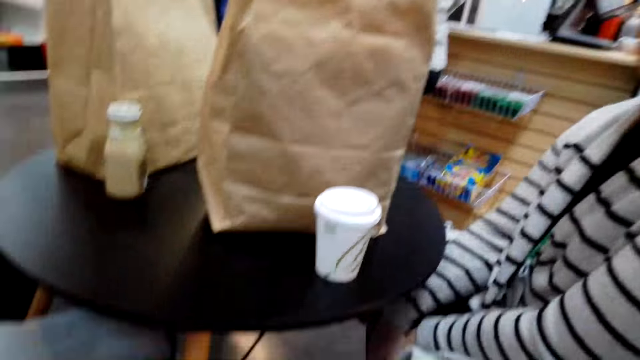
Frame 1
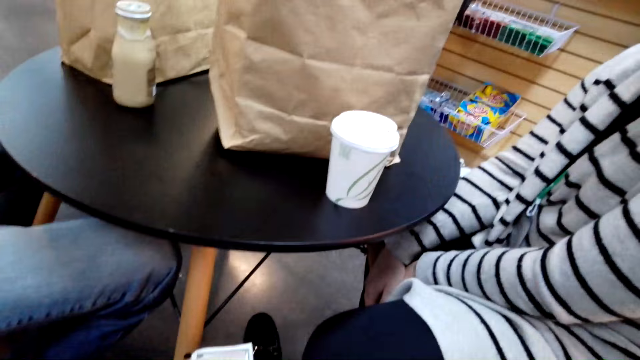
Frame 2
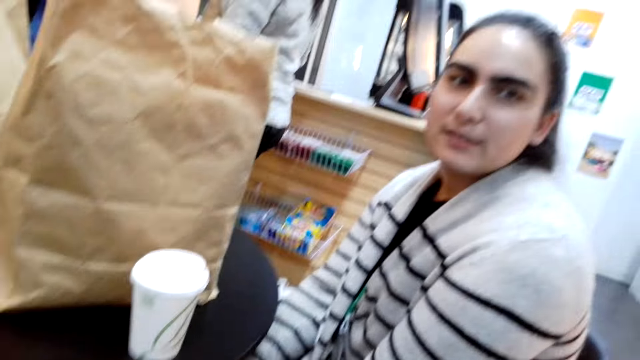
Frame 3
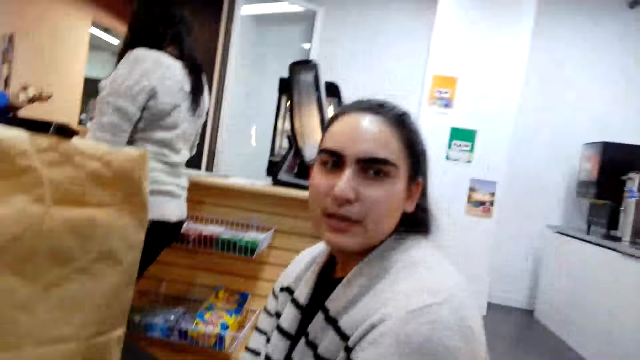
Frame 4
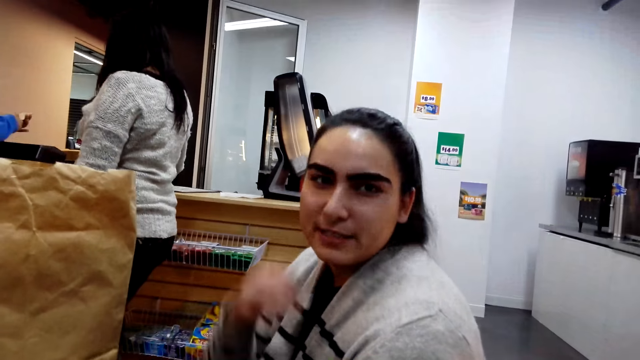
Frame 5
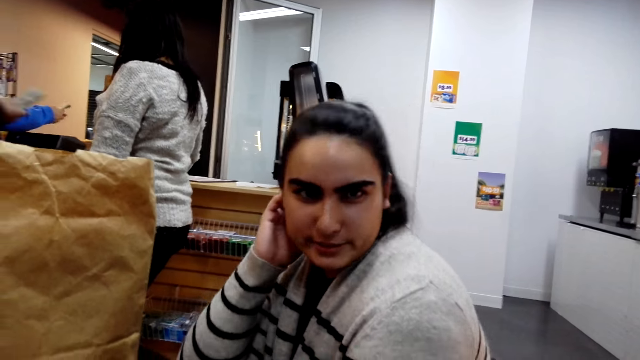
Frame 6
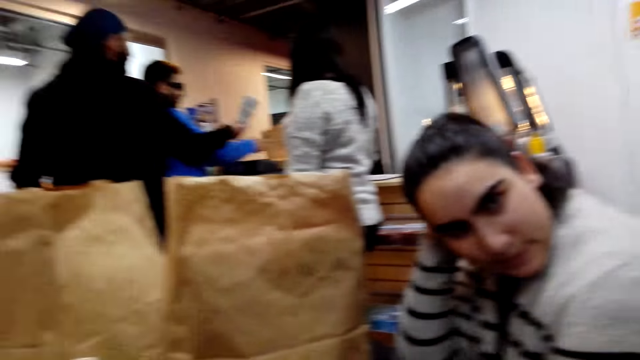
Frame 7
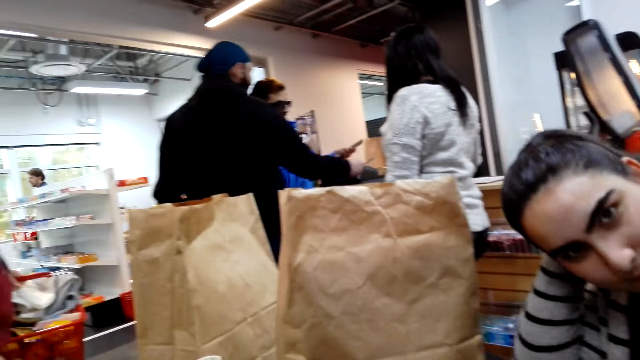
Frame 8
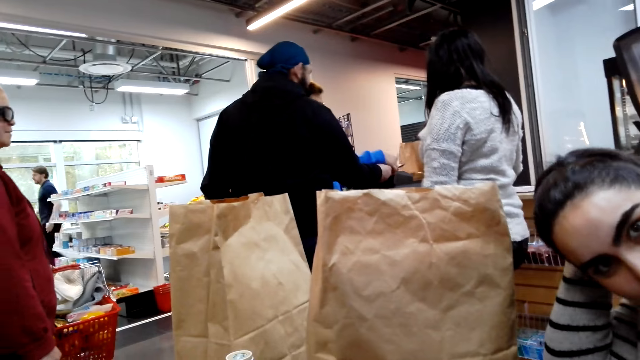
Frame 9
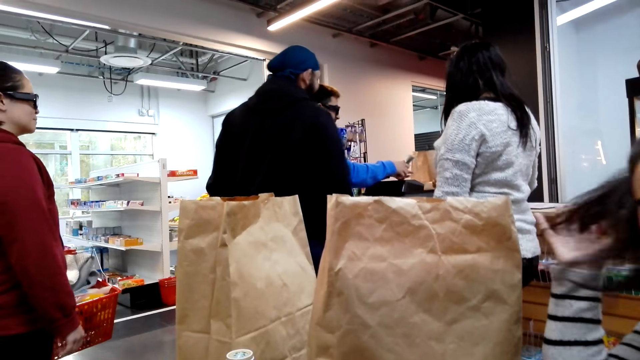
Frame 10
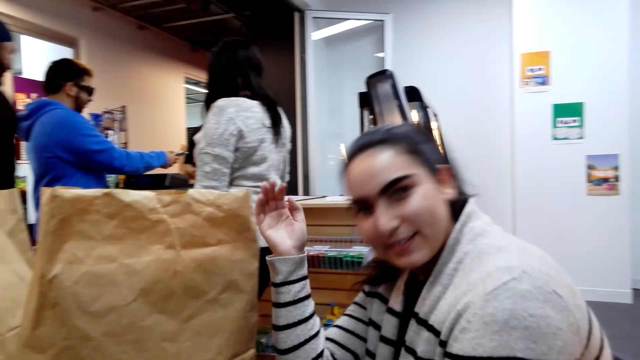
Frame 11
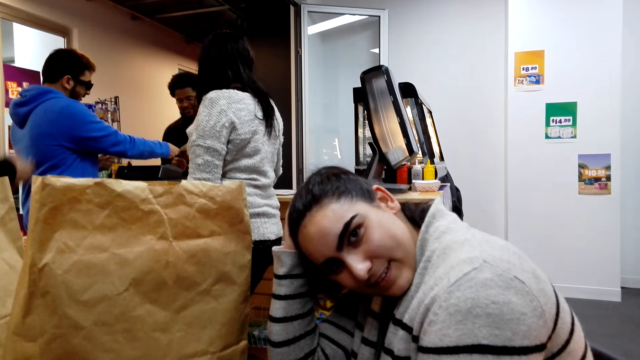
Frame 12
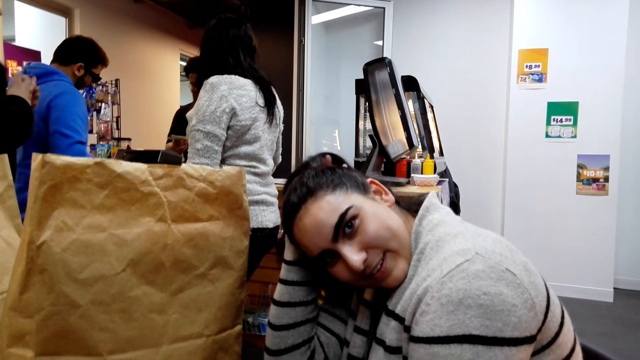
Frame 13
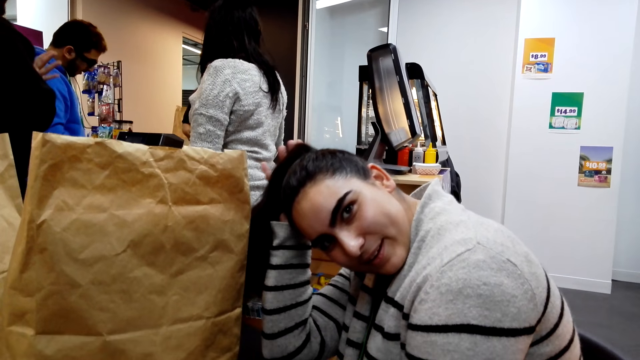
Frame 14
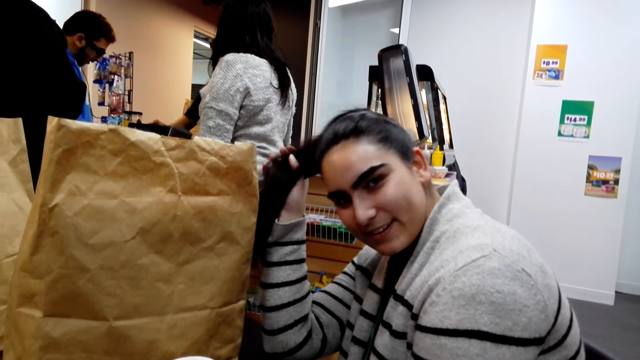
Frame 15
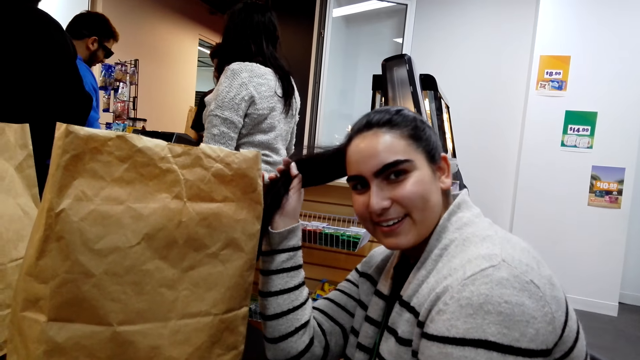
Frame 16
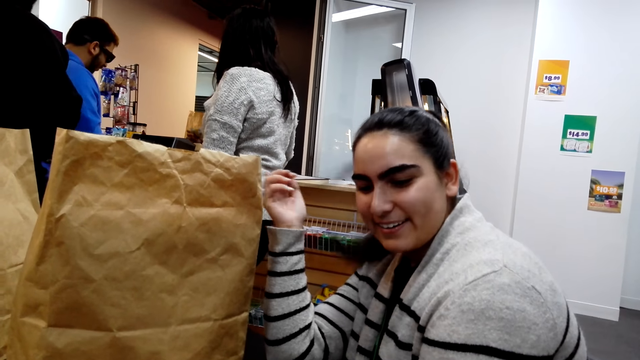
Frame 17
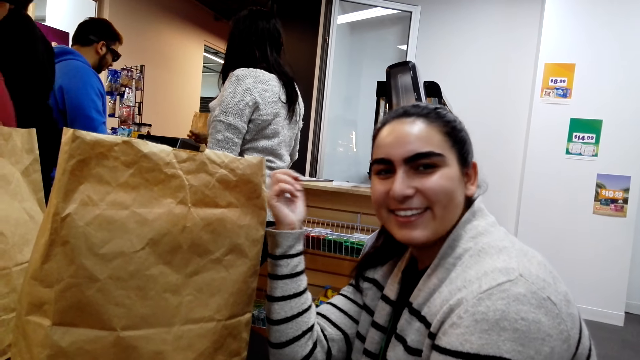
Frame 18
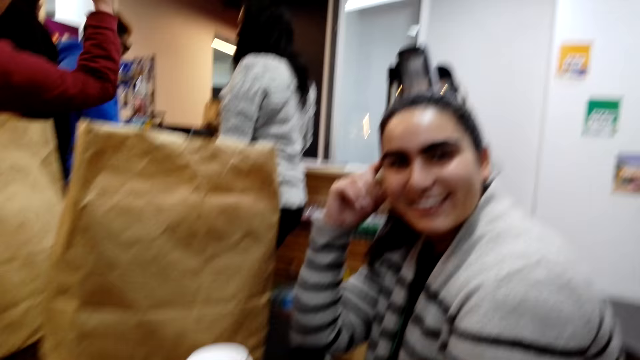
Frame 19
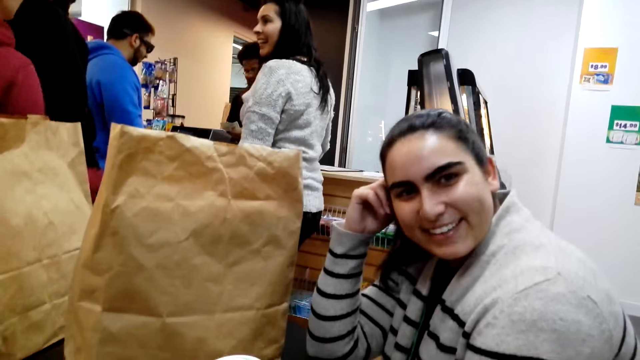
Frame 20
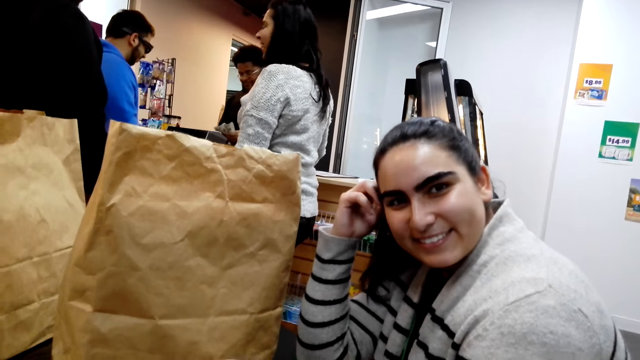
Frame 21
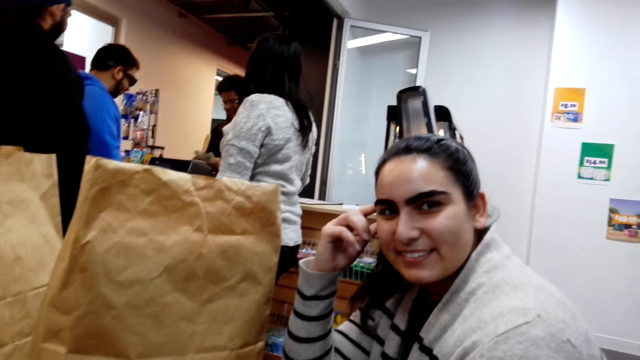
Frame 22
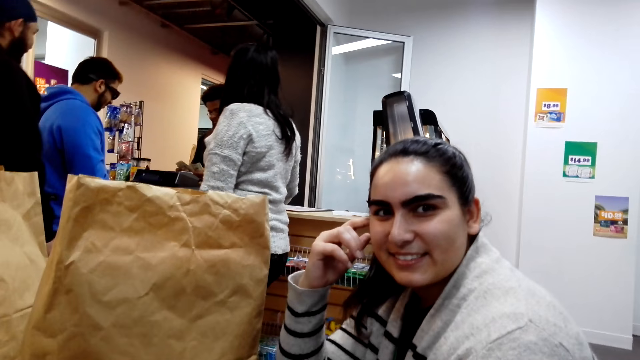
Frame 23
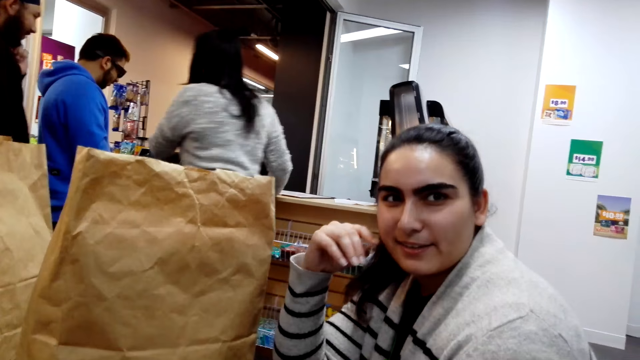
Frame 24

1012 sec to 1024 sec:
The camera wearer looks down. They look at a woman. The woman touches her hair. The camera wearer looks around the supermarket. They look at the people. They look at the woman. The woman touches her hair. A man converses with the camera wearer. The camera wearer looks at another man.

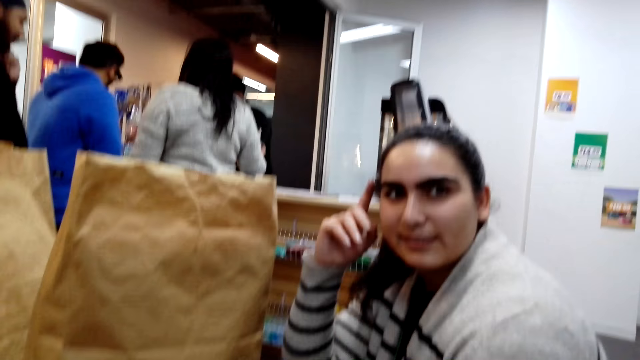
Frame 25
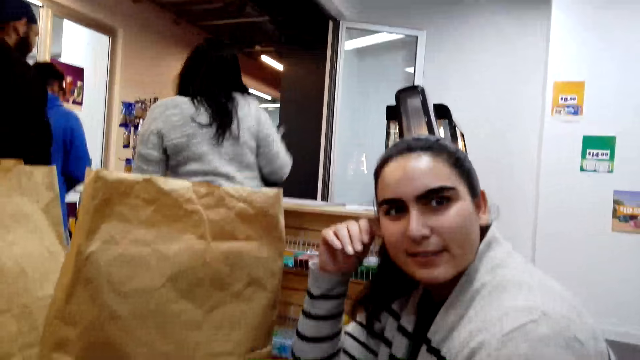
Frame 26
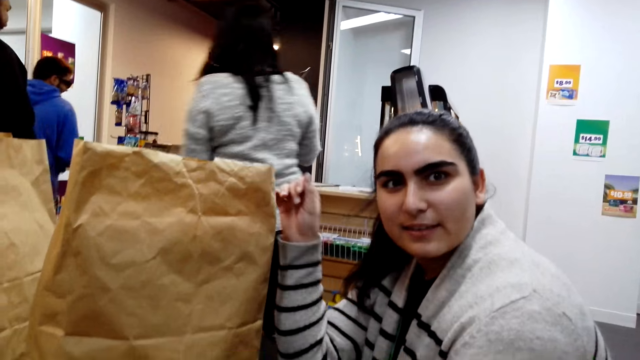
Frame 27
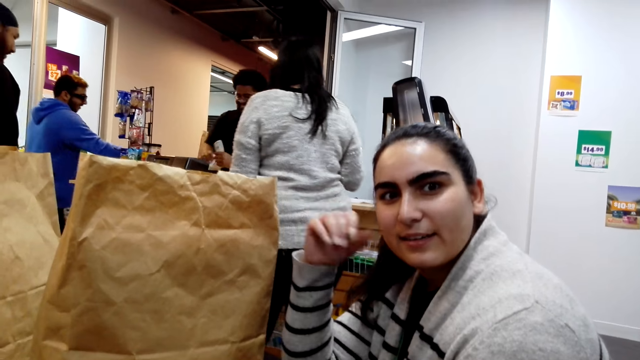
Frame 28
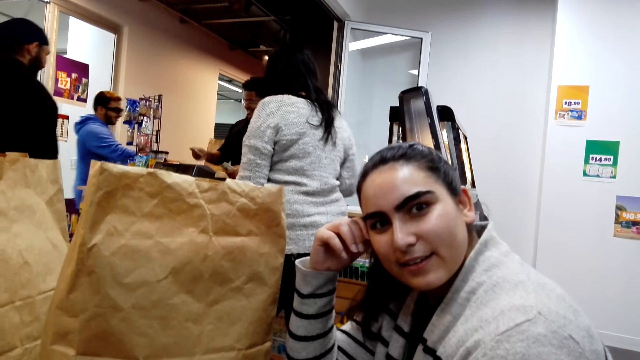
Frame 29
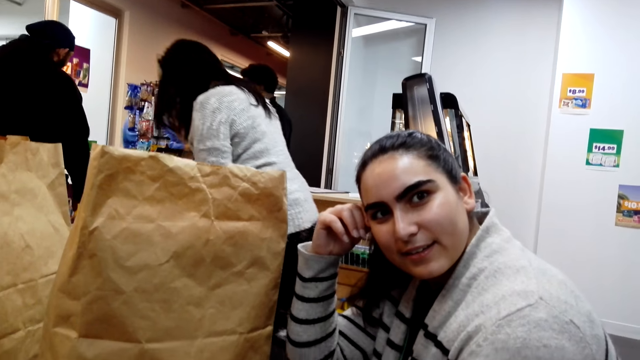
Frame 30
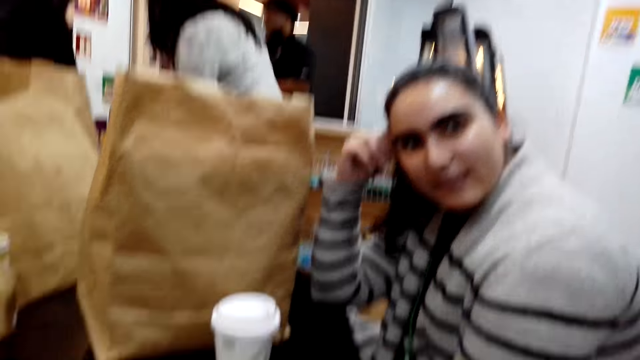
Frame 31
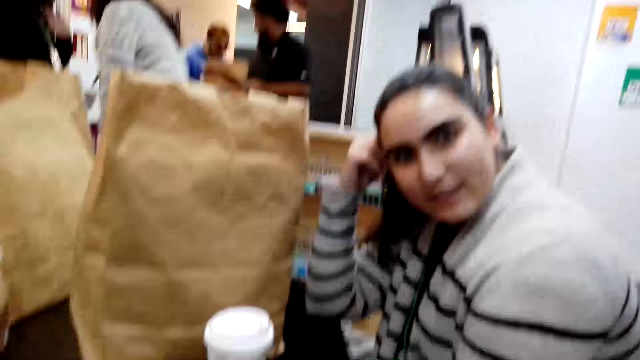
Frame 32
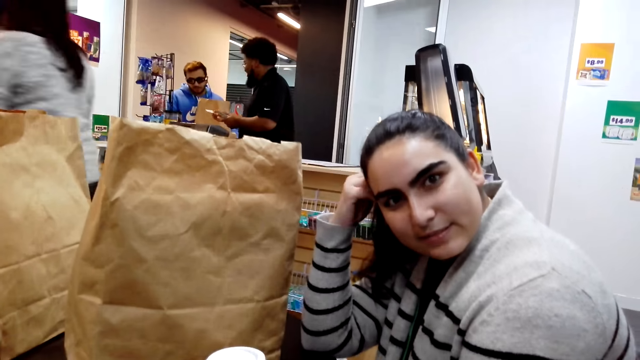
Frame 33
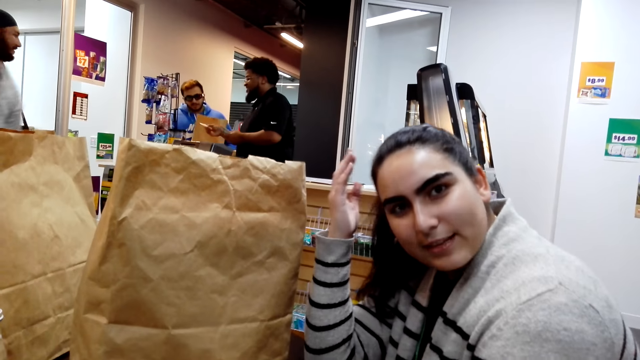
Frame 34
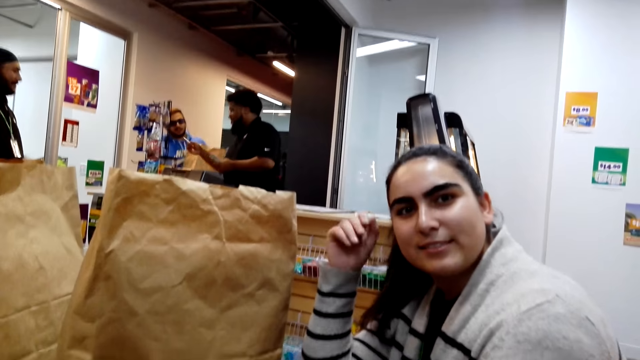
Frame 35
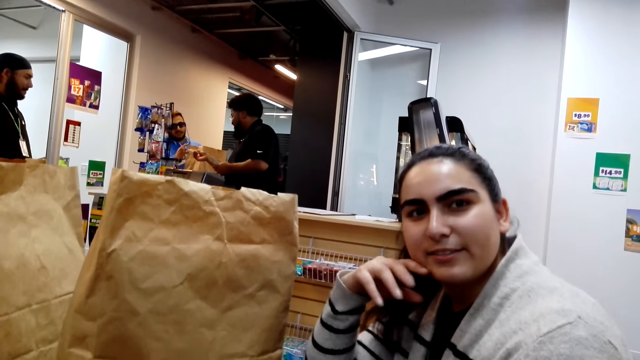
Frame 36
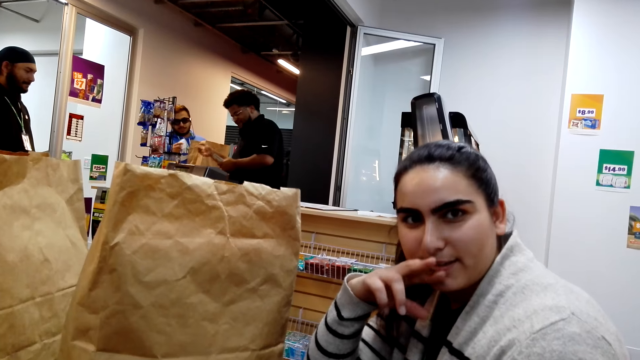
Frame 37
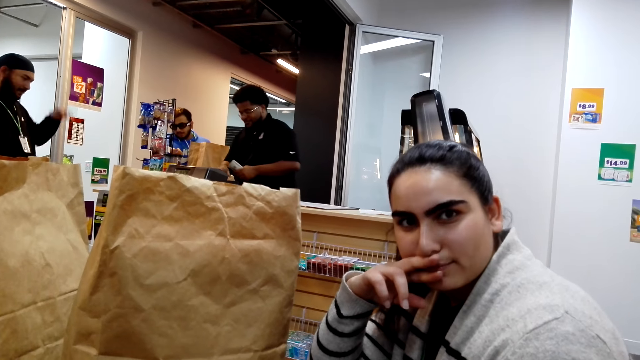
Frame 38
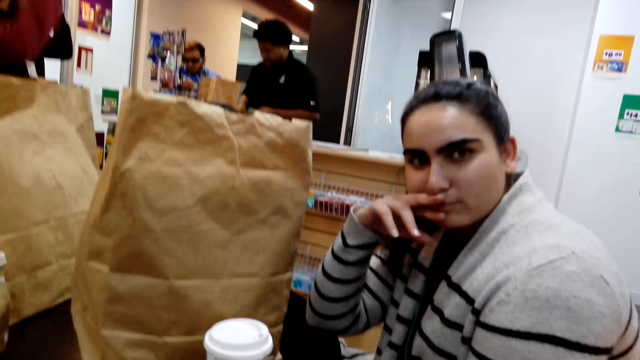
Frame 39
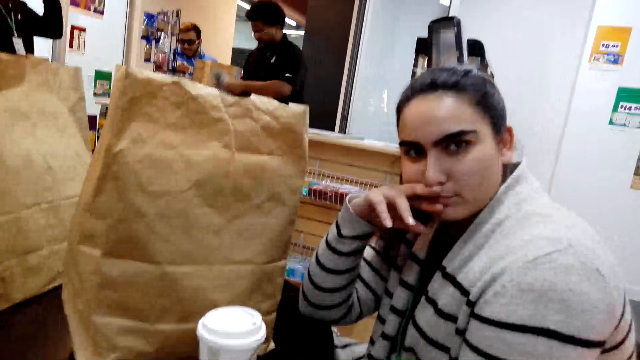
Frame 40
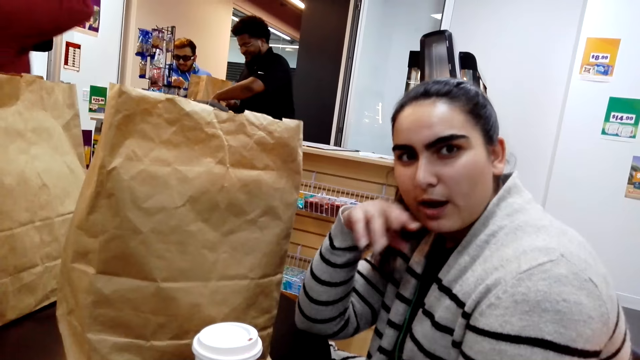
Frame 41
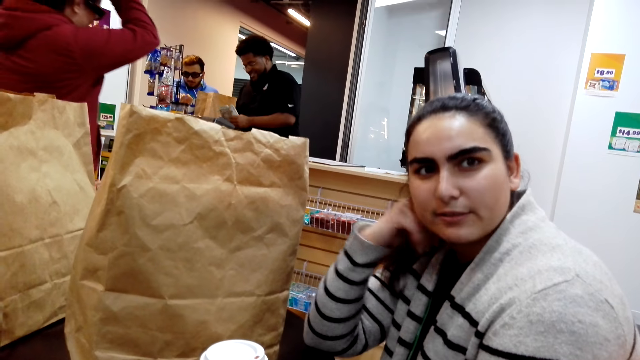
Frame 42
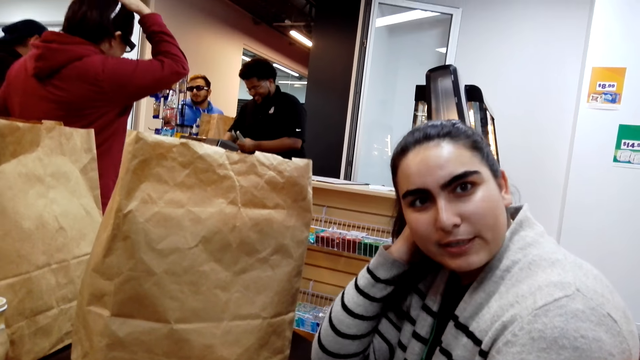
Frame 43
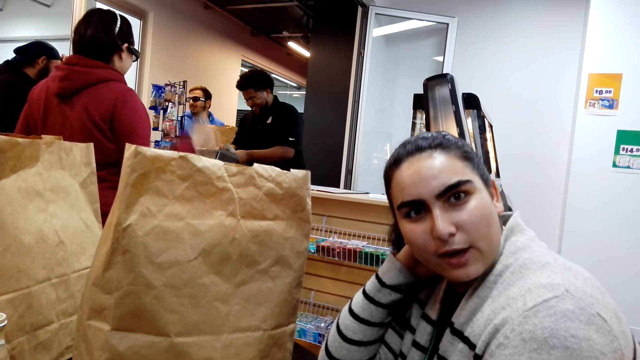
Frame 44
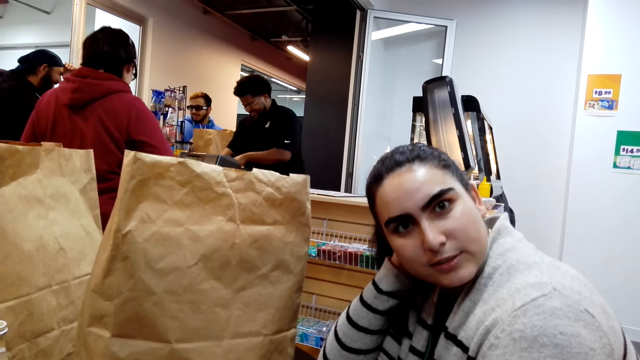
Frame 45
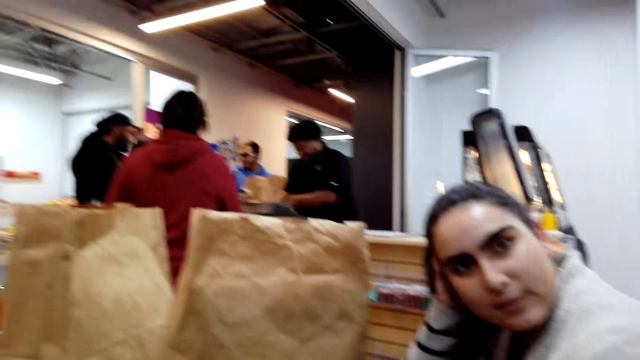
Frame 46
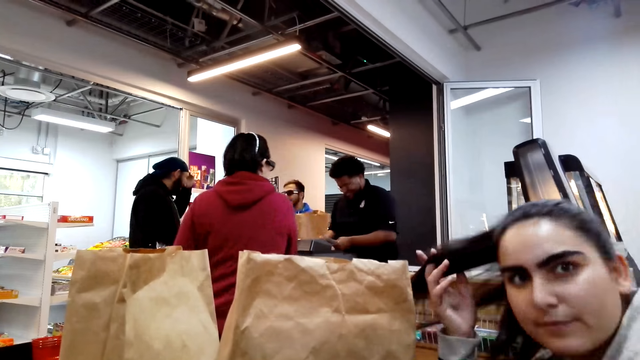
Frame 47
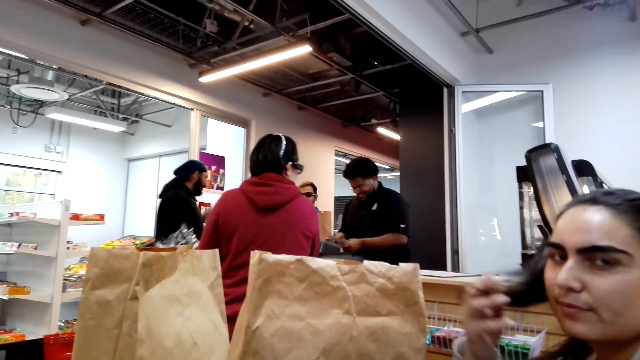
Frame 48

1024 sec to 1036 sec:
The camera wearer converses with a woman. Another woman talks with the camera wearer. A man converses with the camera wearer. The other woman puts the hand on the mouth. The camera wearer converses with the first woman.
